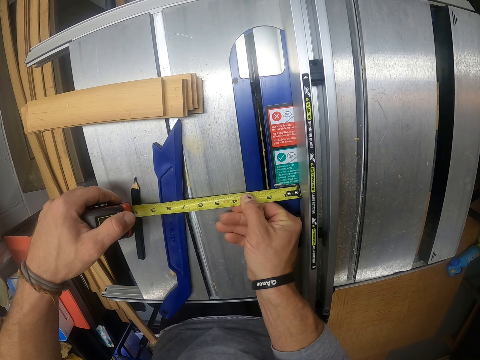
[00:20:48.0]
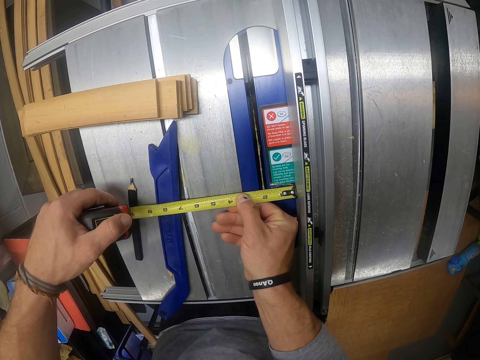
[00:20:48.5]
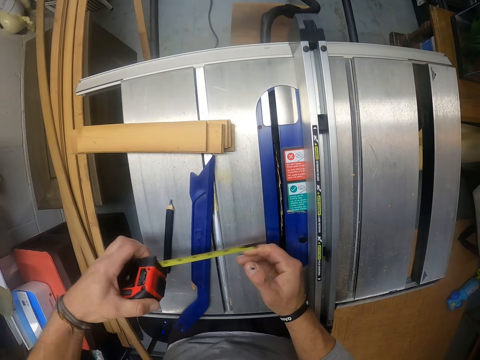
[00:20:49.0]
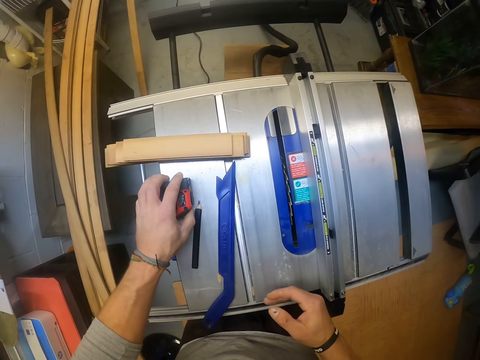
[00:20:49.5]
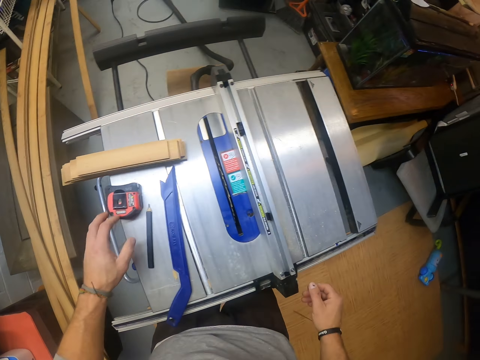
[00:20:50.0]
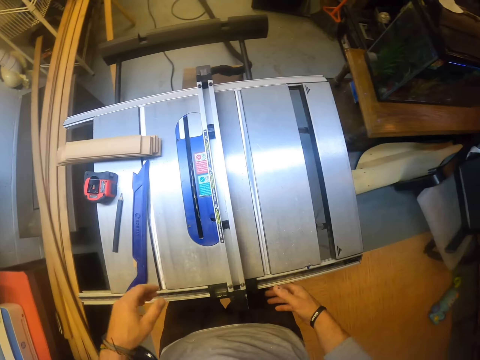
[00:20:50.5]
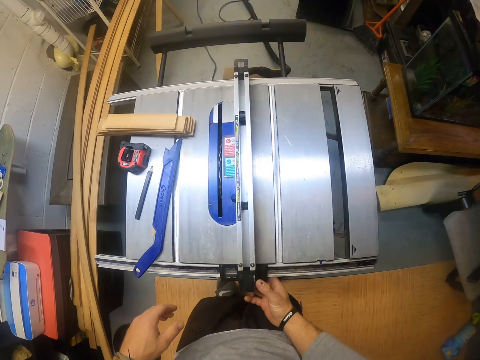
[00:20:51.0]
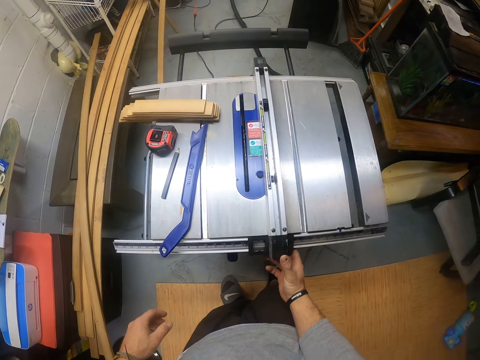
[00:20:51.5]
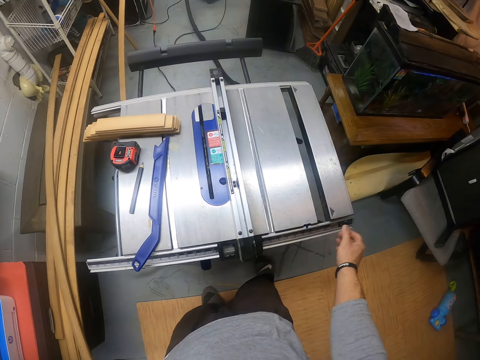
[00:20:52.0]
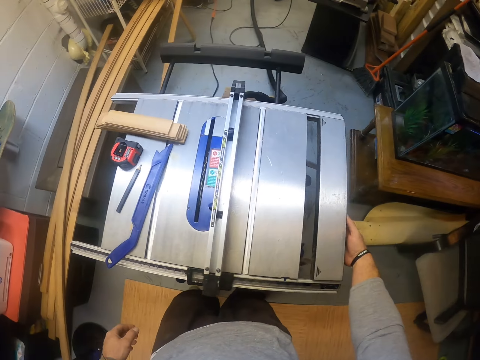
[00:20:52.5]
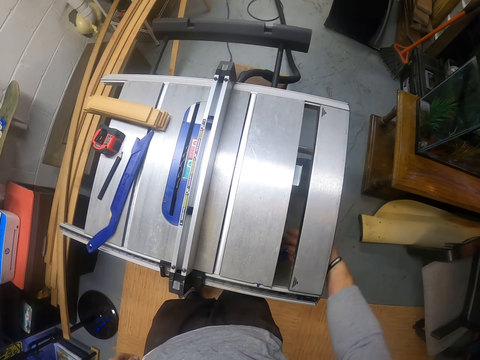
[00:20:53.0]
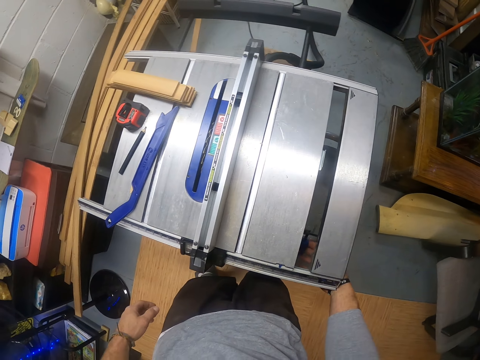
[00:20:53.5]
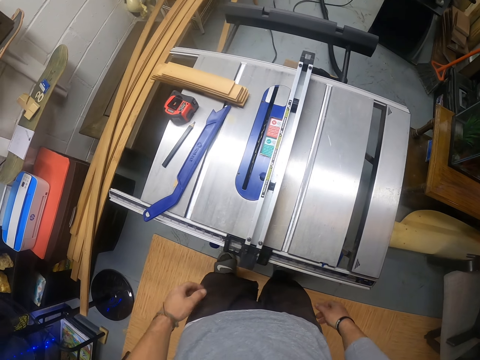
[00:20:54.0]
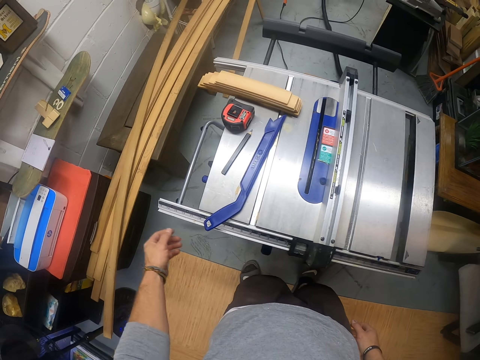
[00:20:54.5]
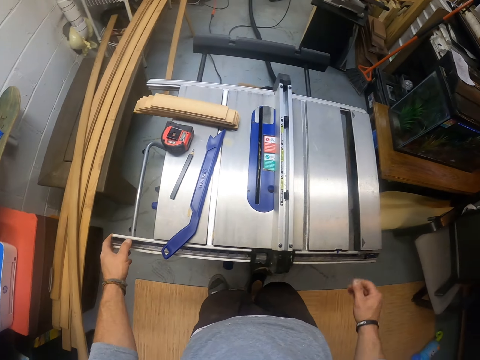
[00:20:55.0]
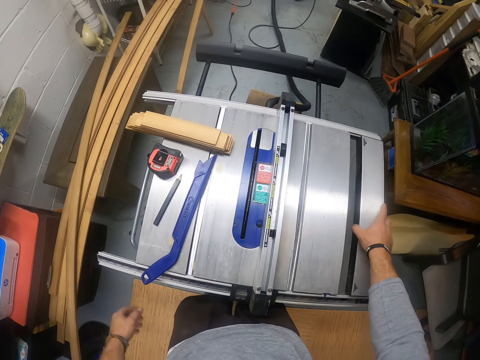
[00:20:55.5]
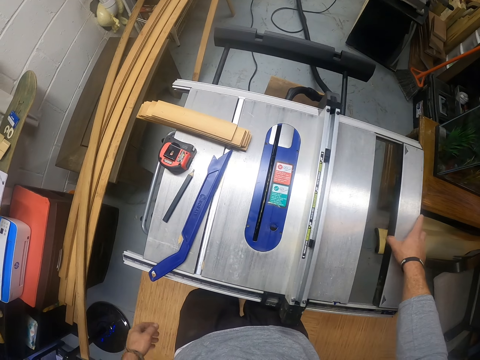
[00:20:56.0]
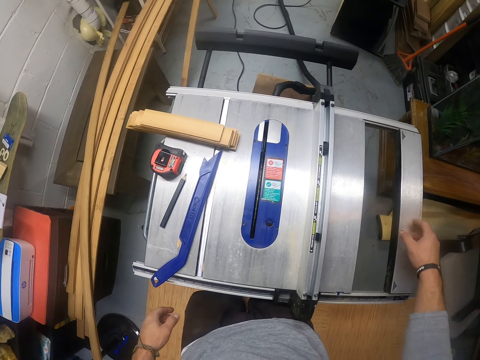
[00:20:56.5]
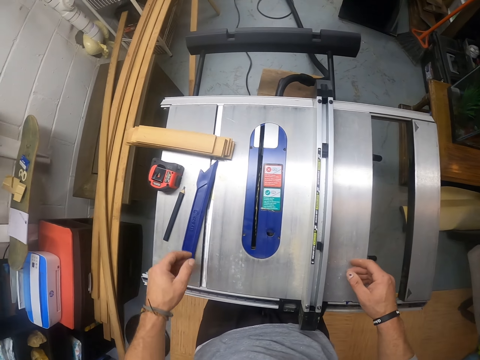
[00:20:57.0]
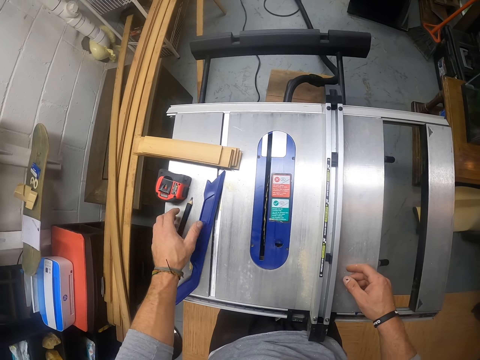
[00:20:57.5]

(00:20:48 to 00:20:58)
The camera wearer drops the tape measure on the wood cutting machine or table saw with his left hand. He touches the wood cutting machine with his right hand. He adjusts the table saw. He touches the wood cutting machine with his left hand. He pulls the wood cutting machine with his right hand.

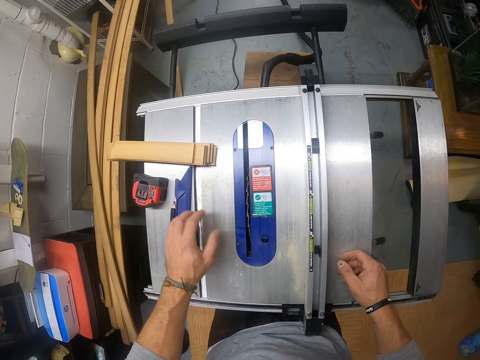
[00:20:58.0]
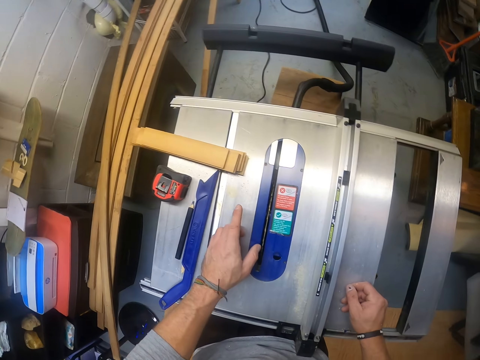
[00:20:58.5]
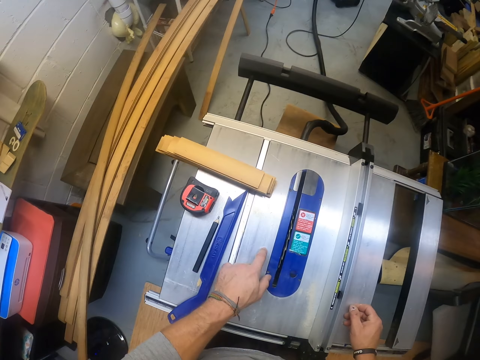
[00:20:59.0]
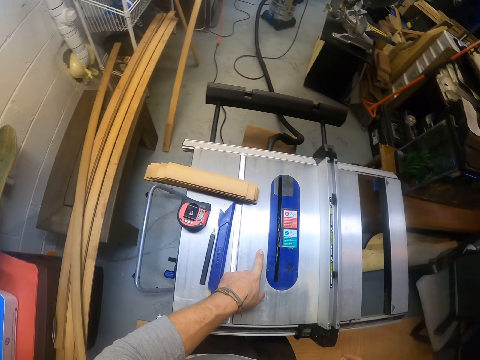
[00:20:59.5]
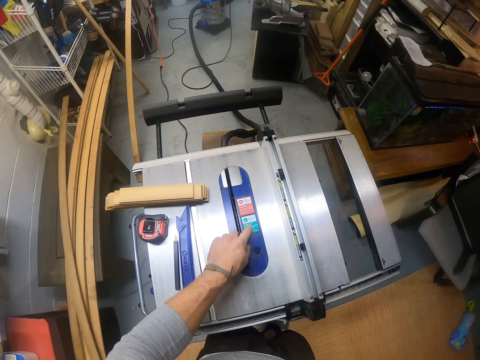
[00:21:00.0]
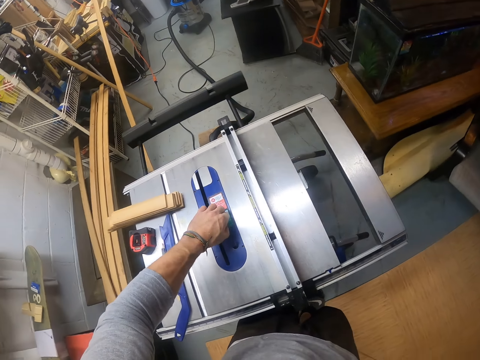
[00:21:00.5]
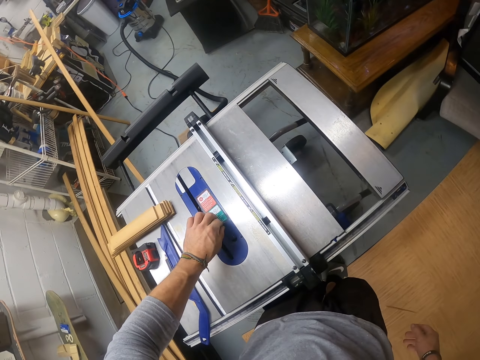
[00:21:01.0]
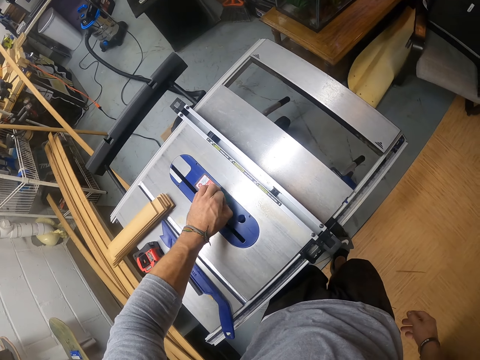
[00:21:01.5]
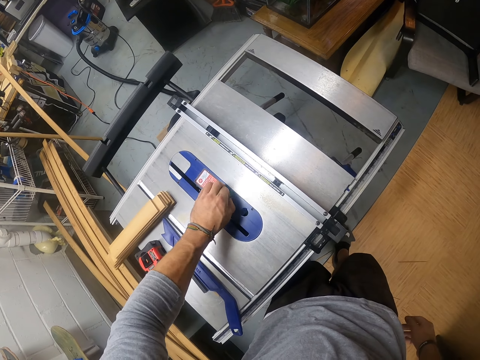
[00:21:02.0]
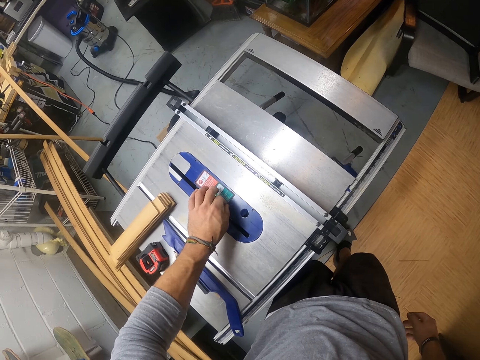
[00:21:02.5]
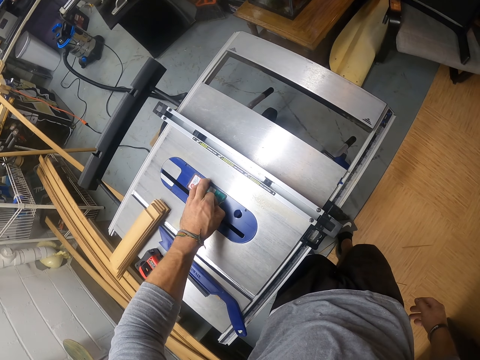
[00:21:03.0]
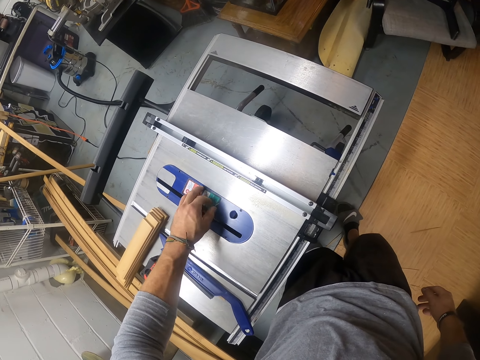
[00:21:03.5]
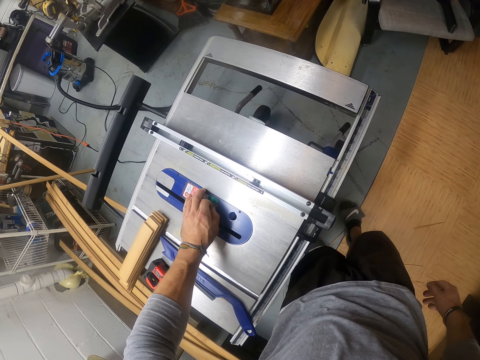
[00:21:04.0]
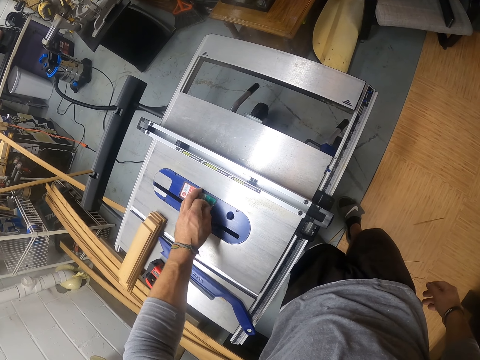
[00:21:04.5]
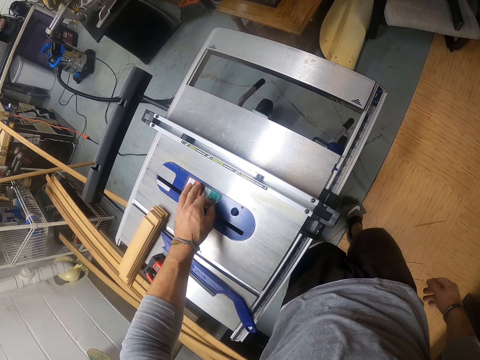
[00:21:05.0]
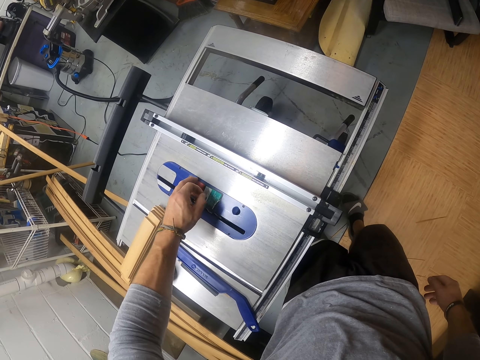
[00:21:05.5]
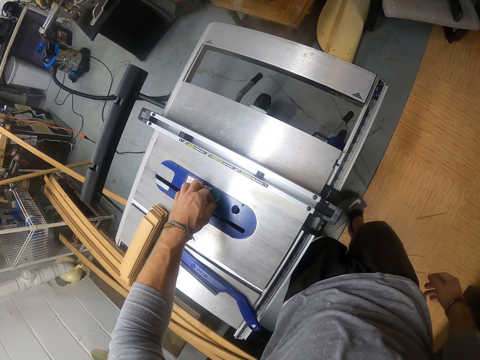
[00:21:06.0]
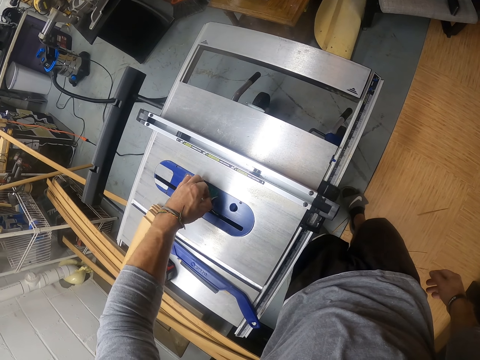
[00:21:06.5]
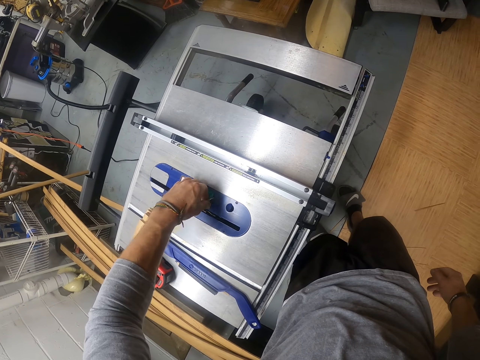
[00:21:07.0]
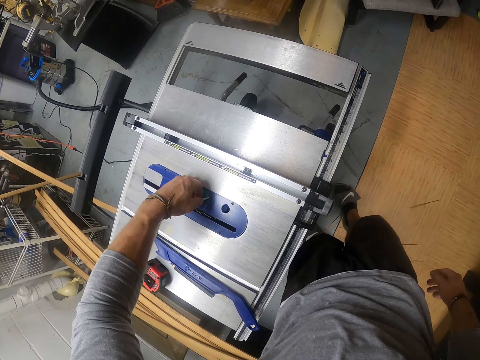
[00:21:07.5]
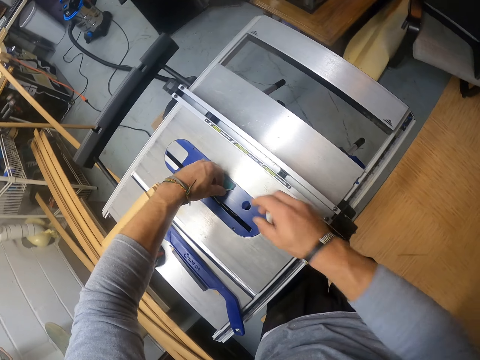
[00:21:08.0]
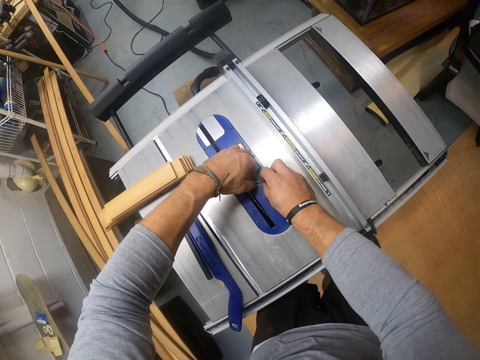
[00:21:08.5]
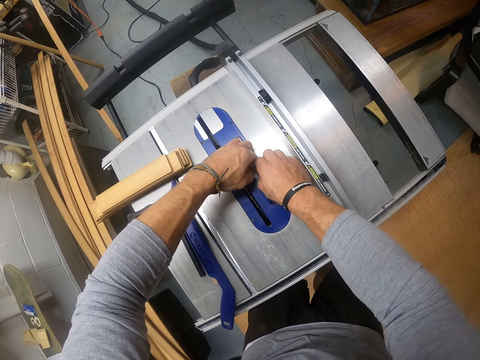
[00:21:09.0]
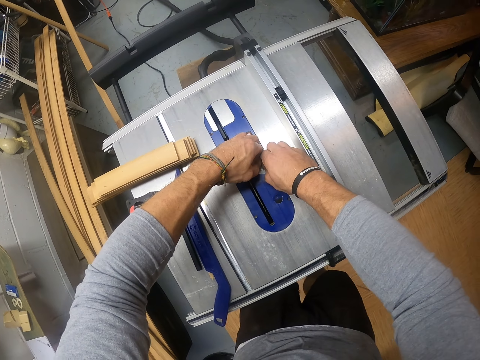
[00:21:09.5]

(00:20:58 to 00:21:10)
The camera wearer touches the ruler on the wood cutting machine with his left hand. He touches the pen on the wood cutting machine with his left hand. He adjusts the mark pen and push stick. He touches the wood cutting machine with his left hand. He peels a sticker from the wood cutting machine with his left hand. He peels the sticker from the wood cutting machine with both hands.

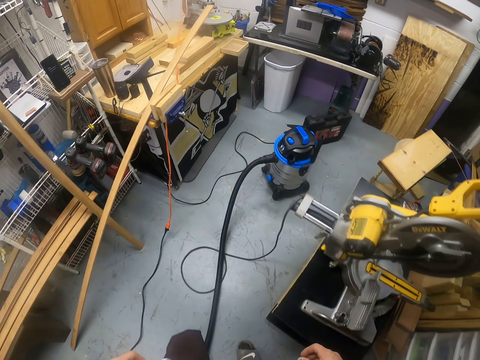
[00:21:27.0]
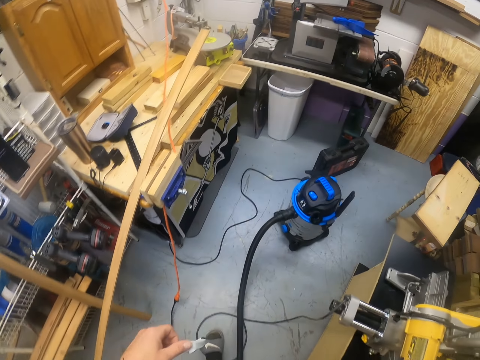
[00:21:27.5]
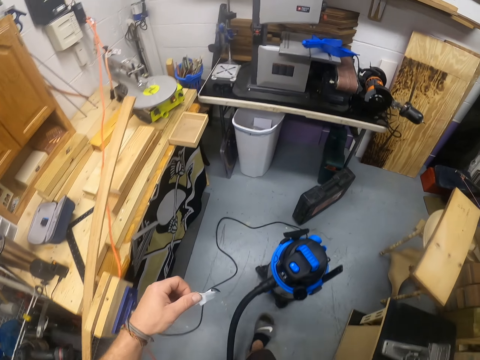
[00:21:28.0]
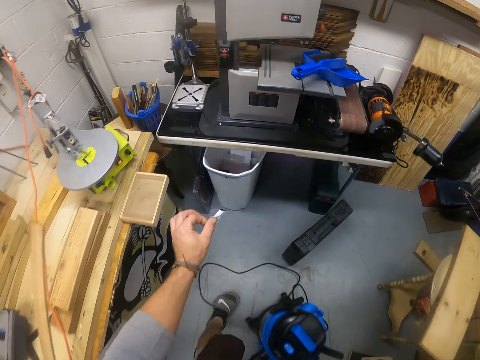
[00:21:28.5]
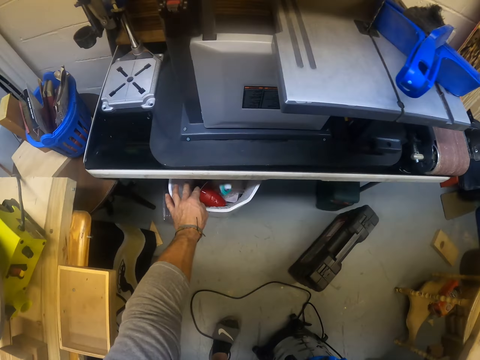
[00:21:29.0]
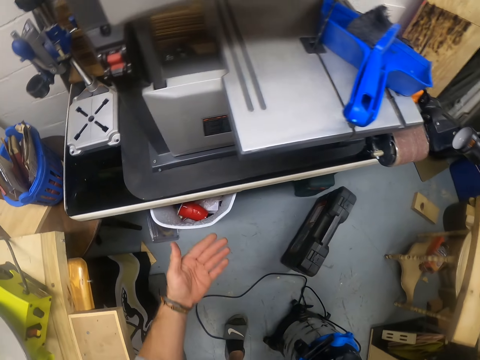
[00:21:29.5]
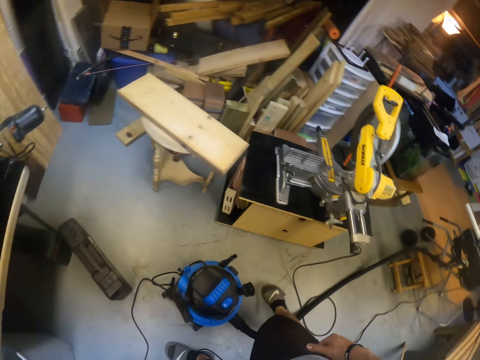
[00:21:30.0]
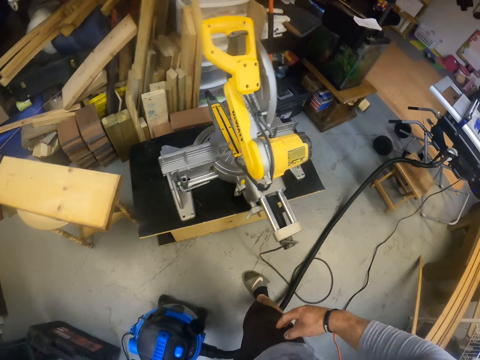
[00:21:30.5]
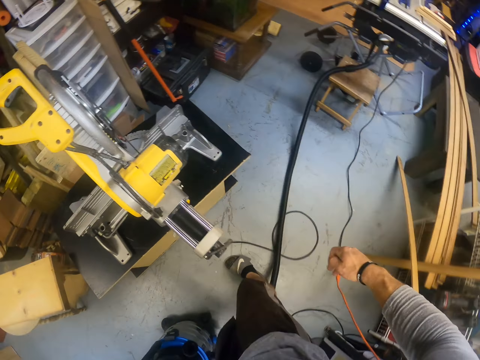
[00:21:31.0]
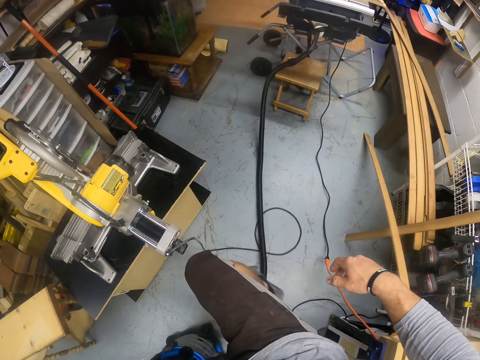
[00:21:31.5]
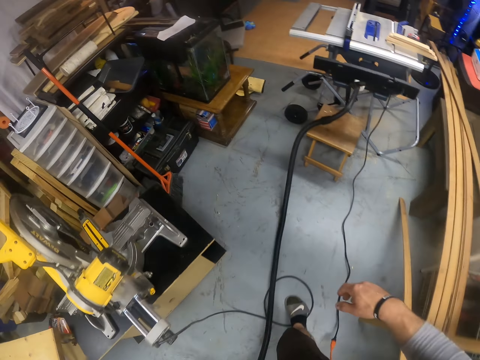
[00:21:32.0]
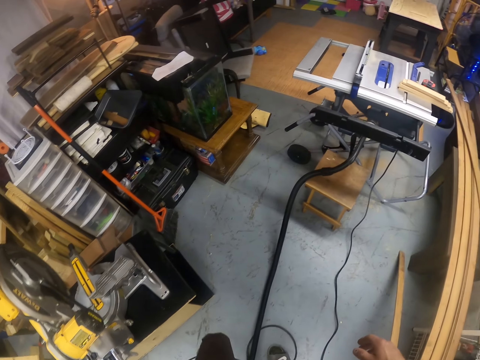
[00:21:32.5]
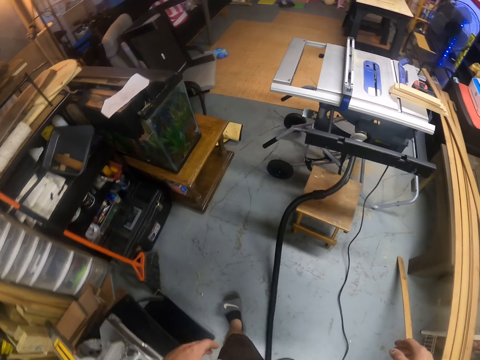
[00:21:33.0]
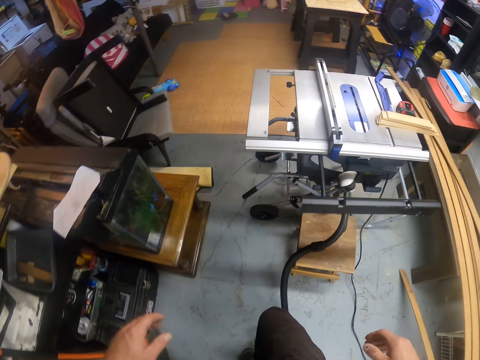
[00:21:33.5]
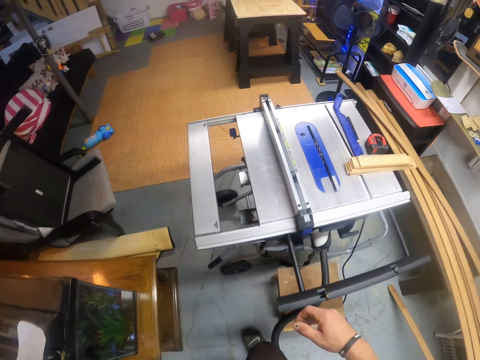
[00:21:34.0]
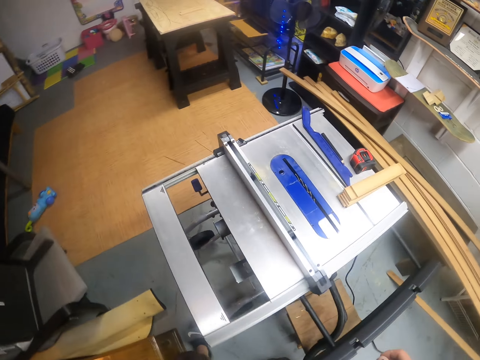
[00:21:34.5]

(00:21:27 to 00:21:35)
The camera wearer throws the sticker into a waste bin with his left hand. He walks to the wood cutting machine. He stares at a vacuum cleaner.
